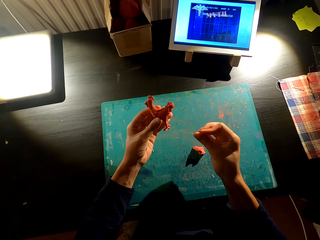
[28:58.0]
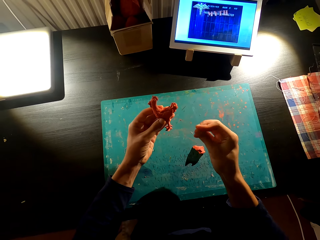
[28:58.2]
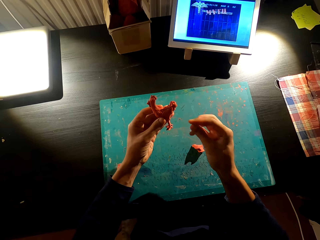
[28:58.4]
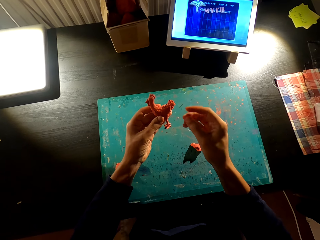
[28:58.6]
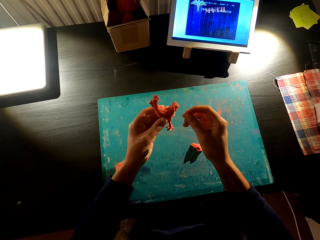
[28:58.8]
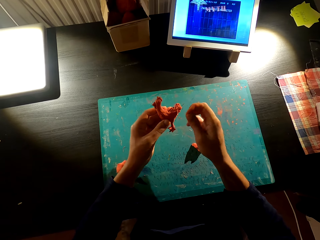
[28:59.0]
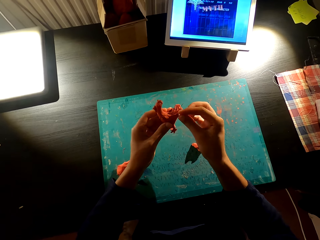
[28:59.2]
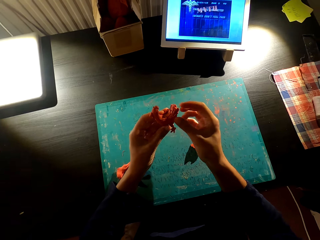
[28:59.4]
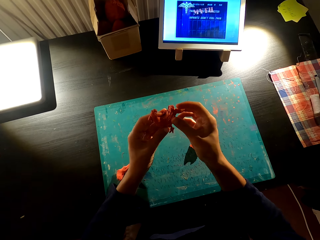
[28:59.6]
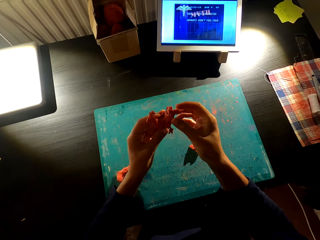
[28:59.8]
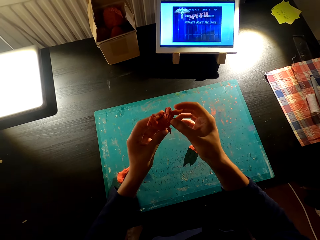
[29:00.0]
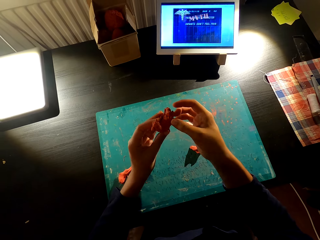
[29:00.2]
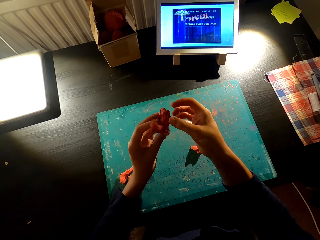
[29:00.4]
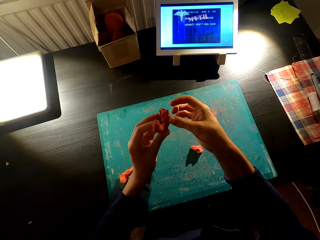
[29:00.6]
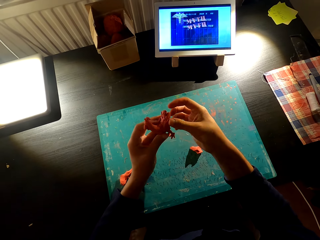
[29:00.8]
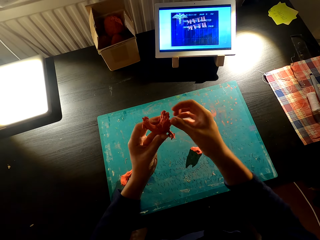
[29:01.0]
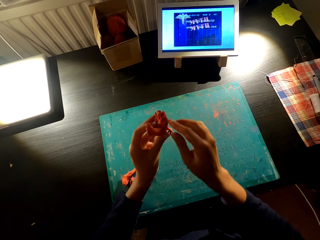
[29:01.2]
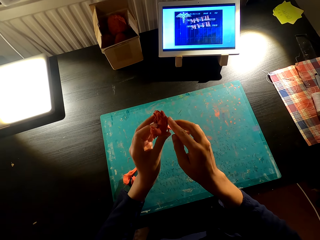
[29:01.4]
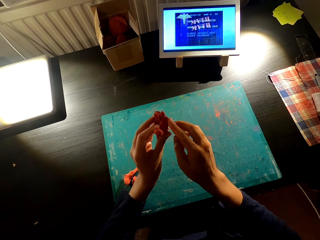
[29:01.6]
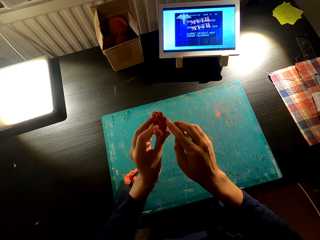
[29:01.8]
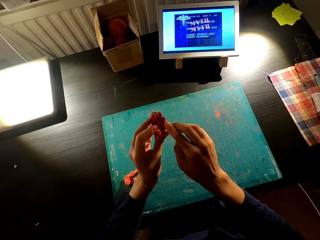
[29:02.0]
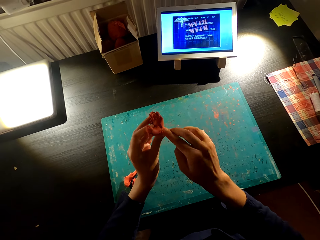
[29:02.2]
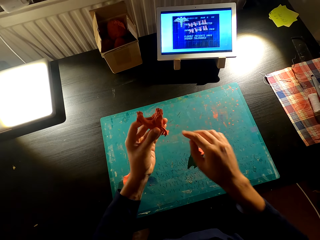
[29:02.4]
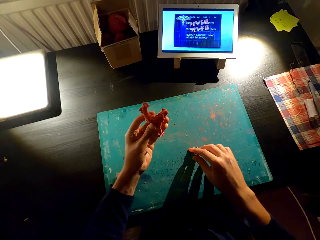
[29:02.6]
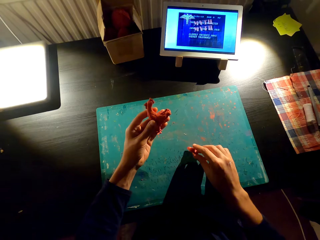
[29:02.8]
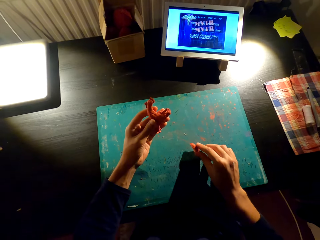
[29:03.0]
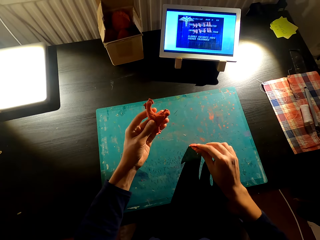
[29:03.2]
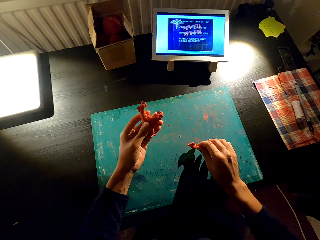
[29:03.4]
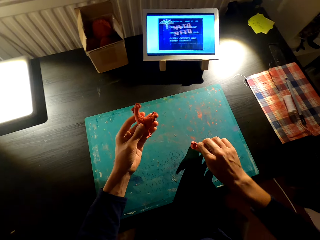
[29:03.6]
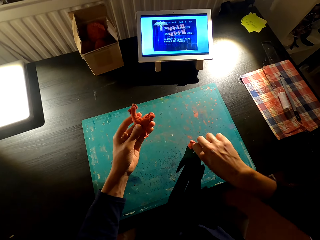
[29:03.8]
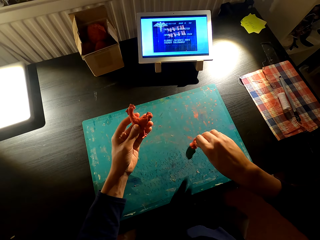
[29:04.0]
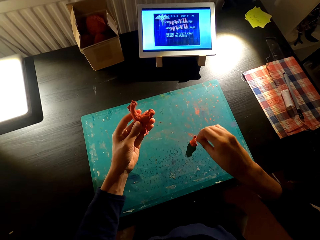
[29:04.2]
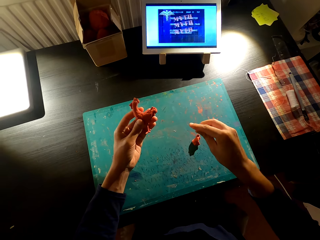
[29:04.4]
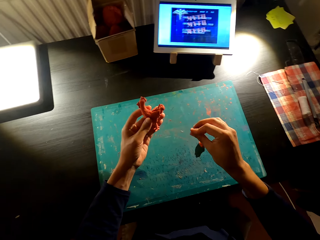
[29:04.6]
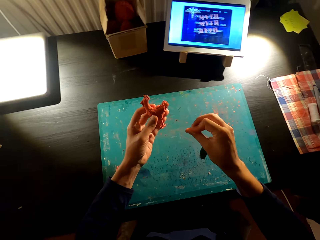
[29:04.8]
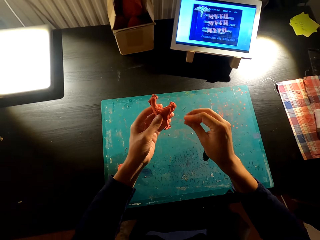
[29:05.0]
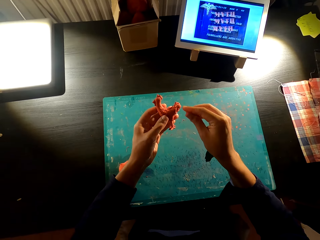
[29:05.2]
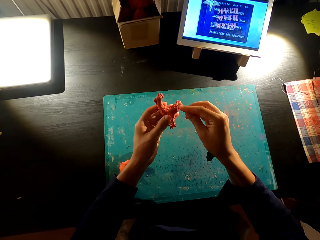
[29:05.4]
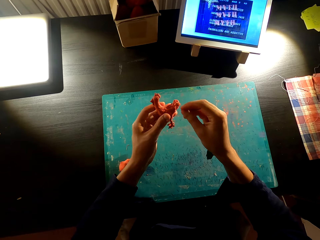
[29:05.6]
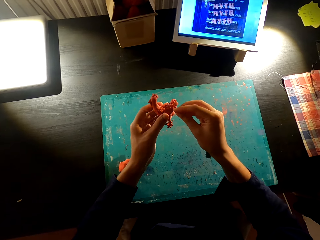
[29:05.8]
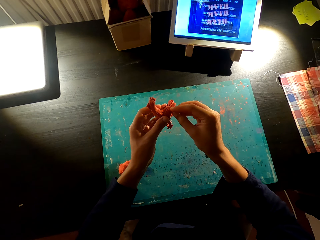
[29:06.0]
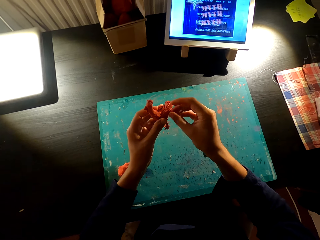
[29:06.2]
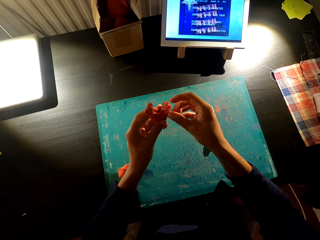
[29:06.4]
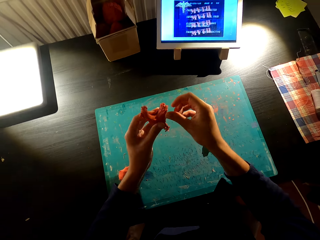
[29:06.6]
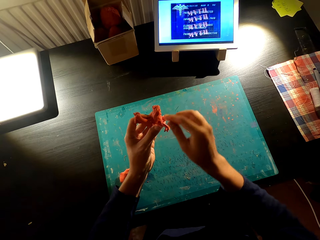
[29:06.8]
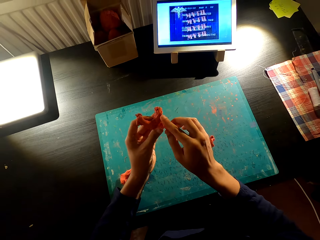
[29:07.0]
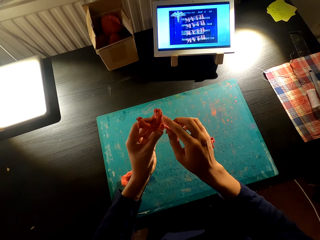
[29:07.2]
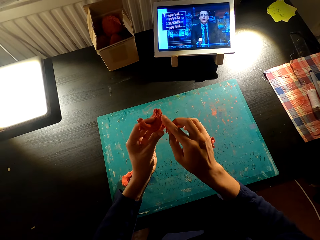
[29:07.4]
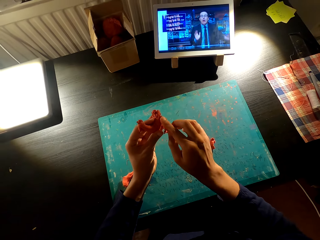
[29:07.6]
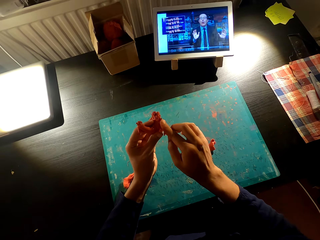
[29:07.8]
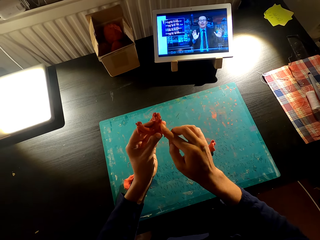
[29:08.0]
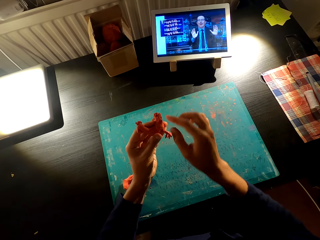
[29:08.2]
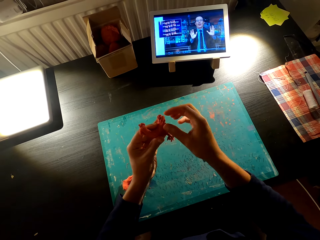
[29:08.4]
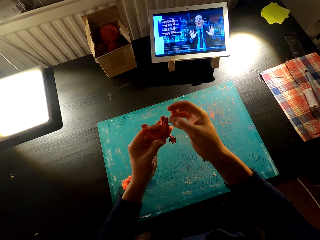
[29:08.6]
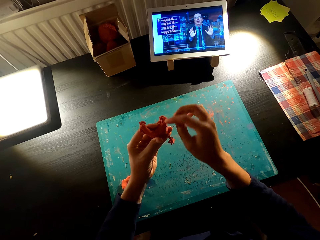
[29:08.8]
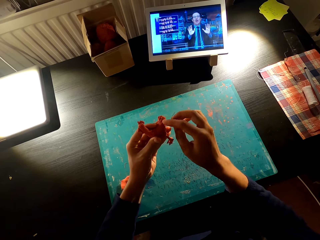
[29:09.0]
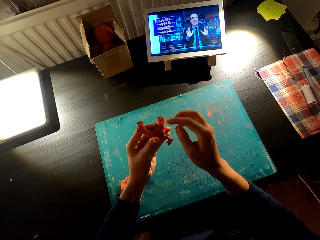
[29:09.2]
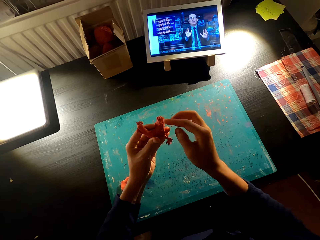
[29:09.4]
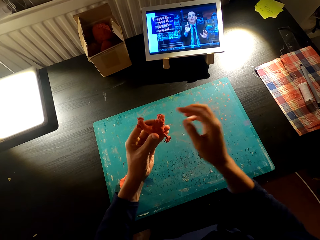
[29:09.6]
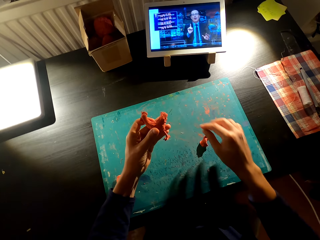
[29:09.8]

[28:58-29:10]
The camera wearer molds something with the left hand. They fix something on something with the left hand. They cut something from the table with the right hand. They mold something with the left hand. They fix something on something with the right hand.

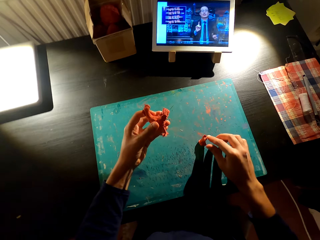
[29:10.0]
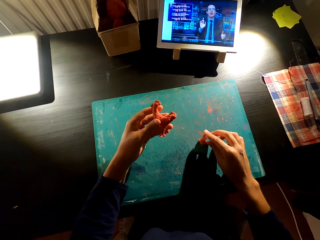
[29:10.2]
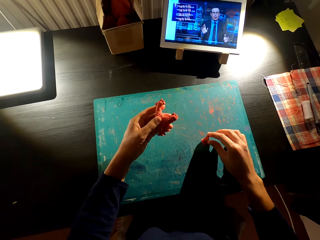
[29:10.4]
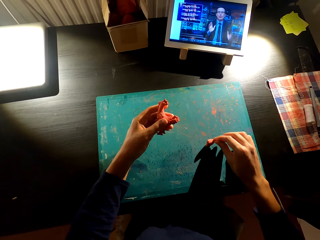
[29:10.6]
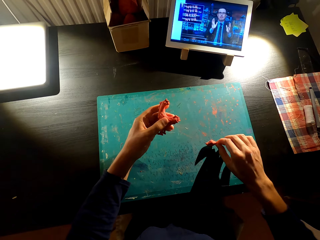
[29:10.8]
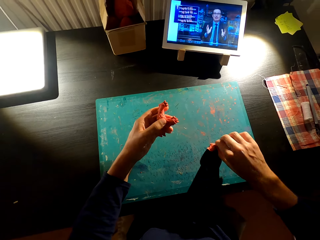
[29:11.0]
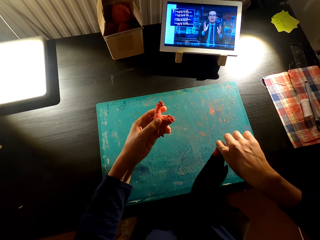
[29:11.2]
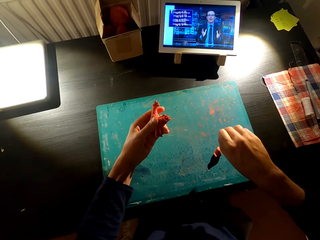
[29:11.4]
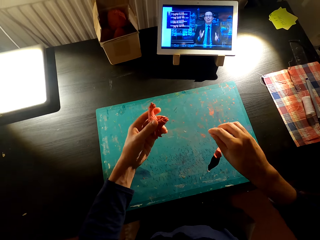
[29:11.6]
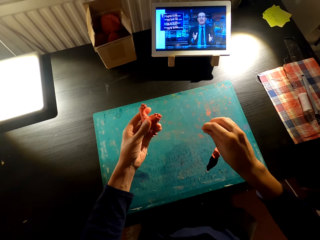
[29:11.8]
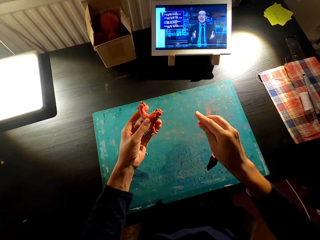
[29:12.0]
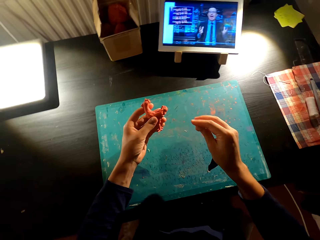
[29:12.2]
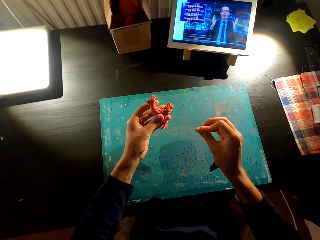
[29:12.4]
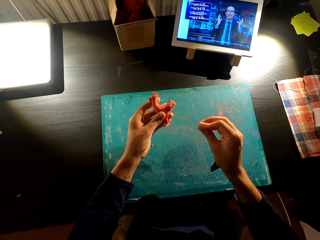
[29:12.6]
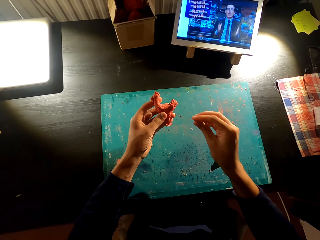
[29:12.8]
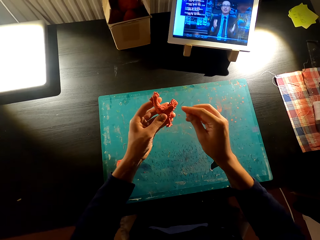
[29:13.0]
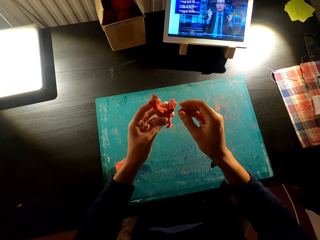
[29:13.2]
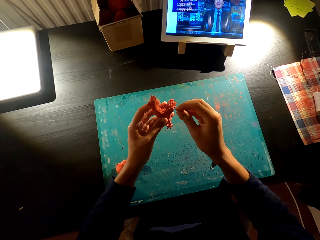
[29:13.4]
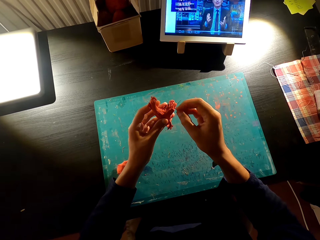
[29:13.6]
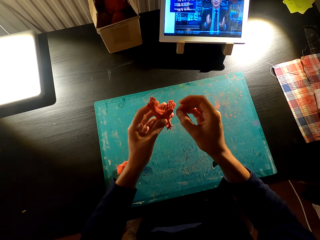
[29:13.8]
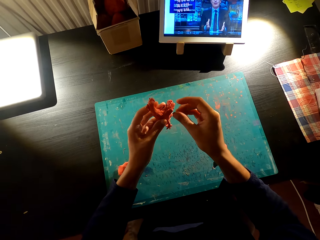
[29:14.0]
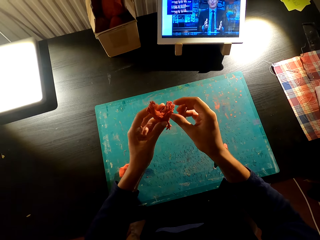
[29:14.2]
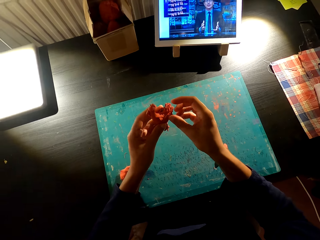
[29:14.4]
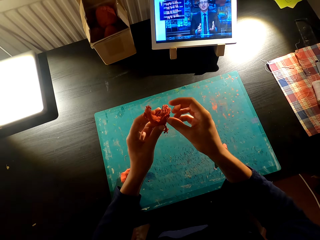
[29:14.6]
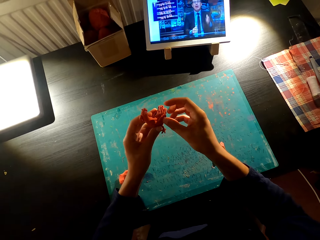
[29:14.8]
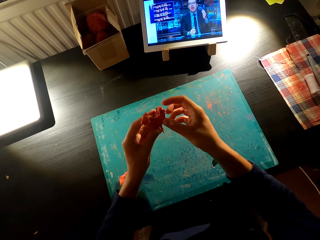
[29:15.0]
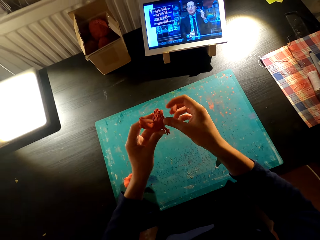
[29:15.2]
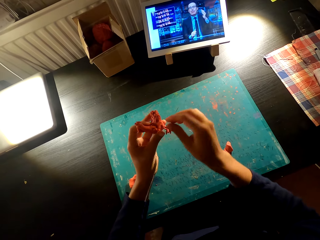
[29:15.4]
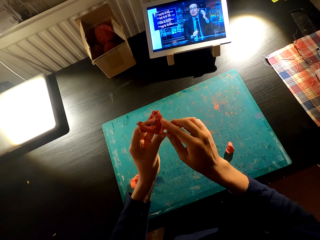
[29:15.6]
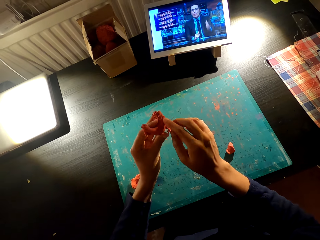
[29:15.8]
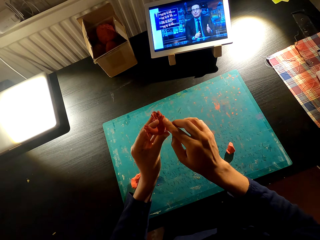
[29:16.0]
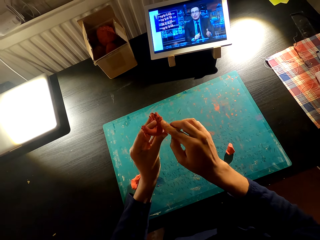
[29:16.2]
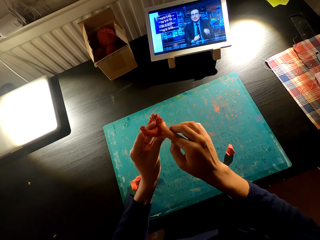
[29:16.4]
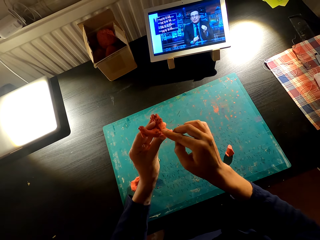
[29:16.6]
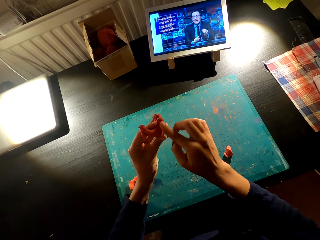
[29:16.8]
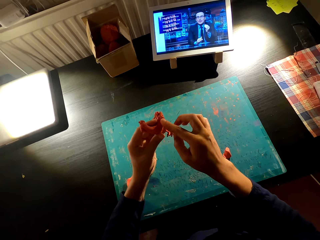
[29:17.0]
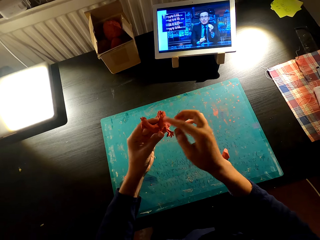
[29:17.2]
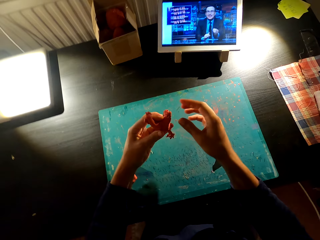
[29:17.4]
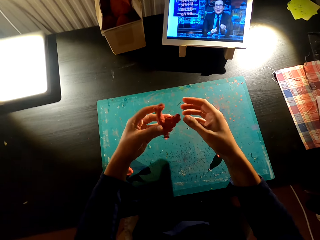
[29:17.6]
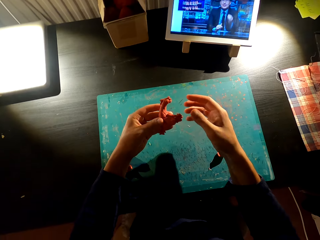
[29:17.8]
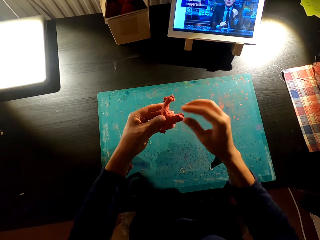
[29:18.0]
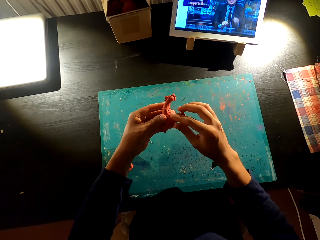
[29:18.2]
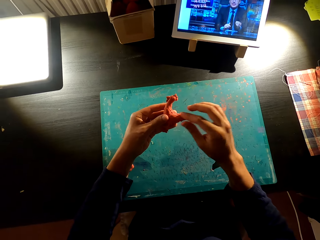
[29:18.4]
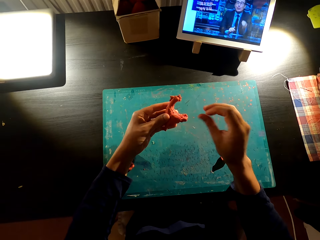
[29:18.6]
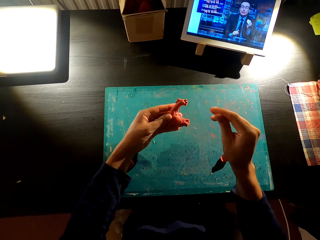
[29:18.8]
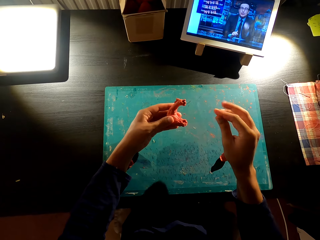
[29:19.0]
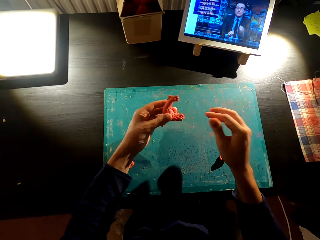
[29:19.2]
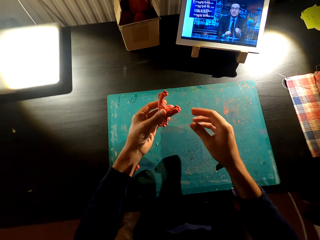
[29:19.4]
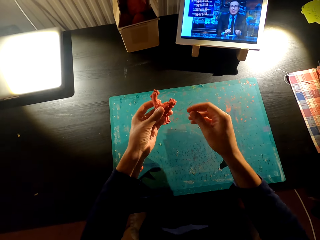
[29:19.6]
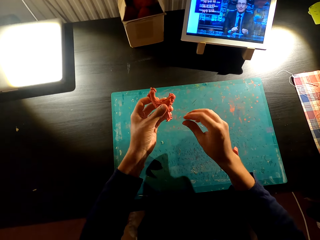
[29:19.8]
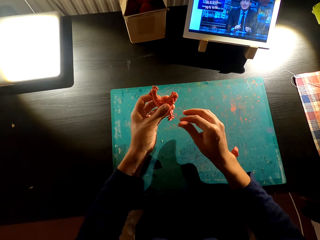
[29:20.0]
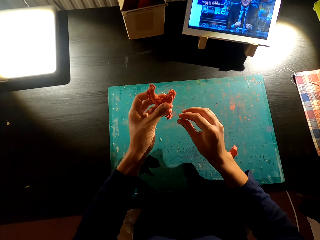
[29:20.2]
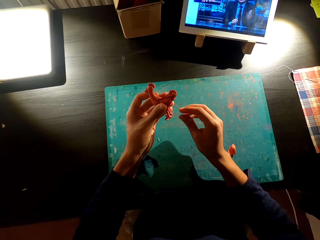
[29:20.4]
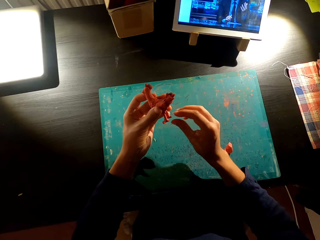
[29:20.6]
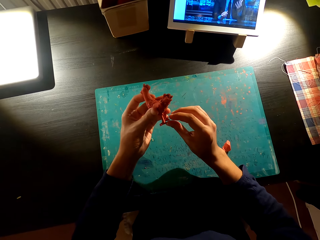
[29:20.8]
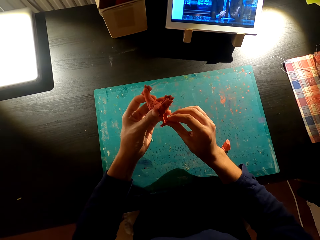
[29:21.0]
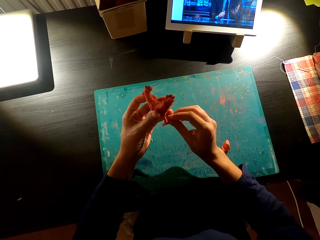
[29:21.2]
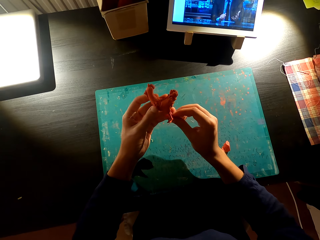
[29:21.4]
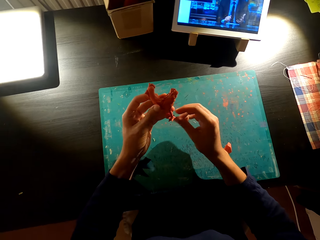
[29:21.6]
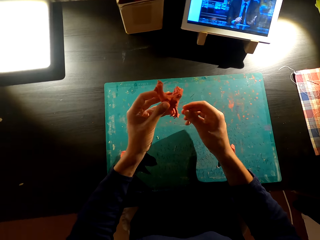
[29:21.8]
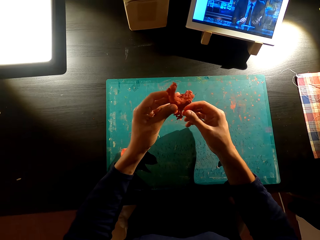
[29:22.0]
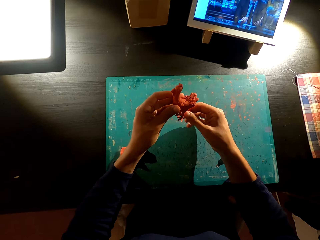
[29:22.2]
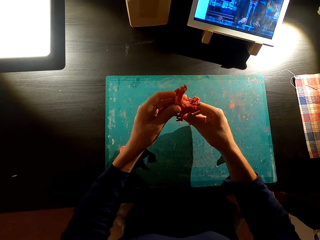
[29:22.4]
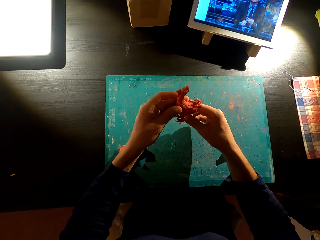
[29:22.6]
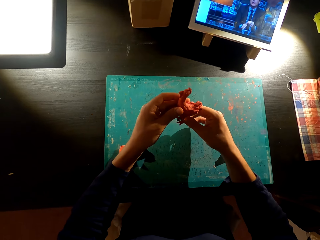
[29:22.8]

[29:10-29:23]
The camera wearer cuts something from the table. They mold something with the right hand. They fix something on something with the right hand. They check the molded chicken. They turn something.
